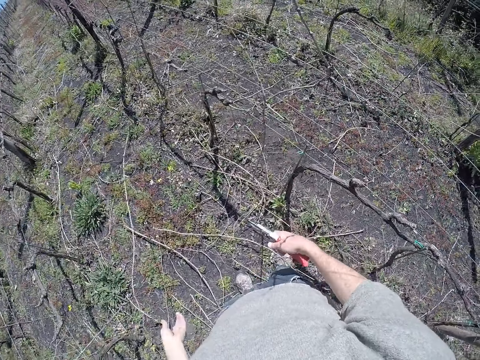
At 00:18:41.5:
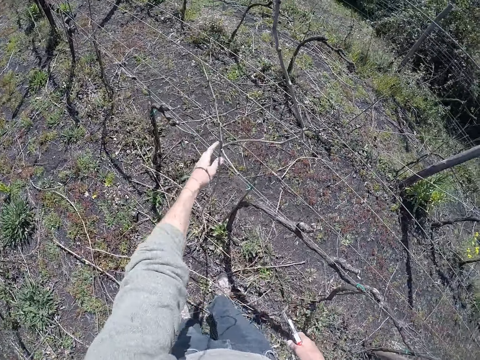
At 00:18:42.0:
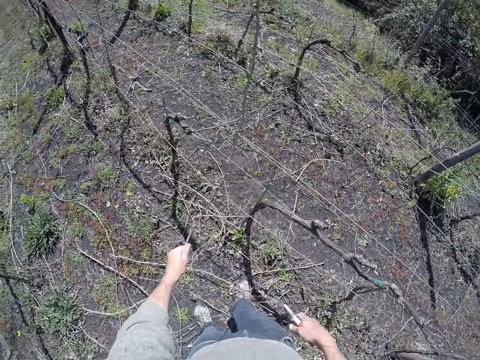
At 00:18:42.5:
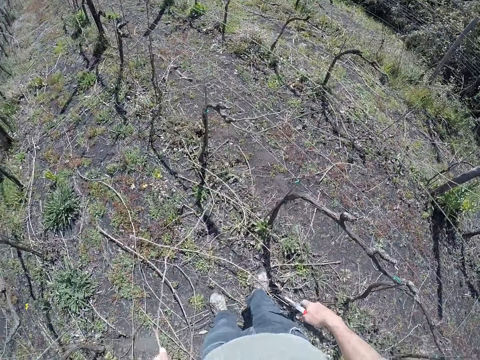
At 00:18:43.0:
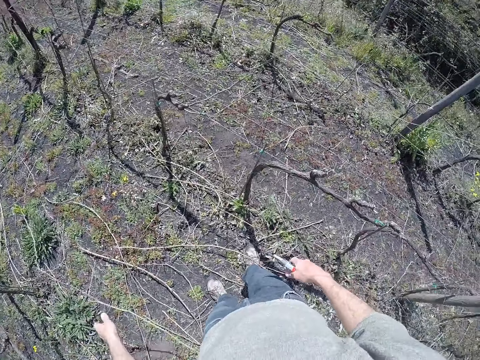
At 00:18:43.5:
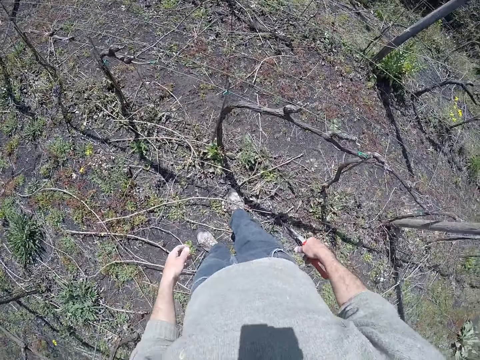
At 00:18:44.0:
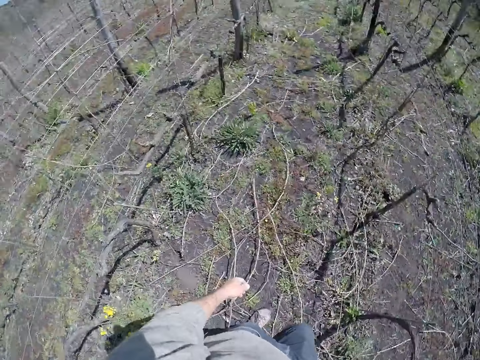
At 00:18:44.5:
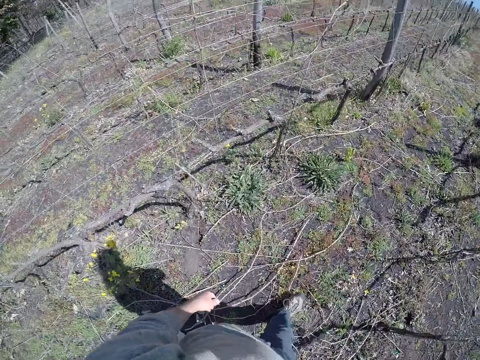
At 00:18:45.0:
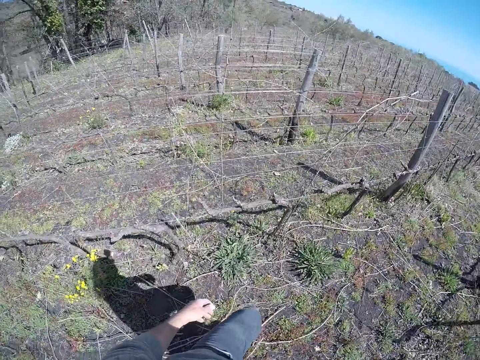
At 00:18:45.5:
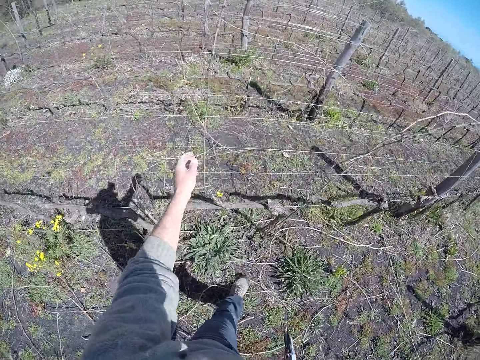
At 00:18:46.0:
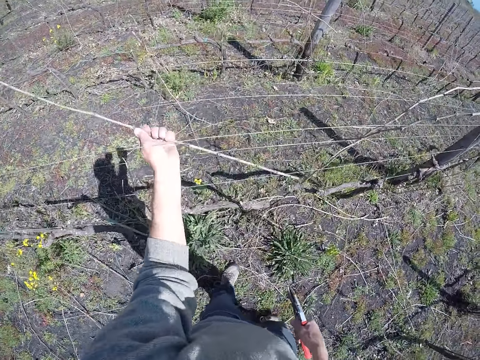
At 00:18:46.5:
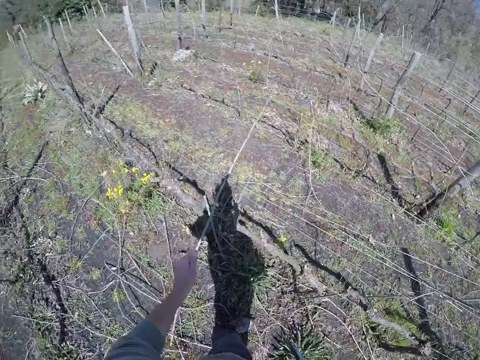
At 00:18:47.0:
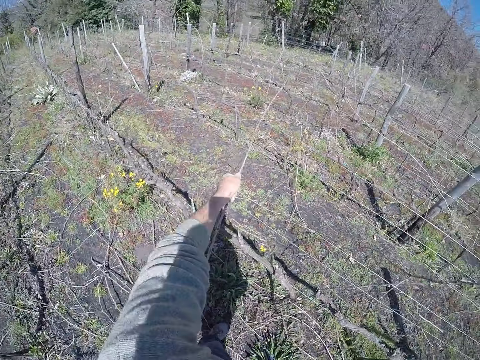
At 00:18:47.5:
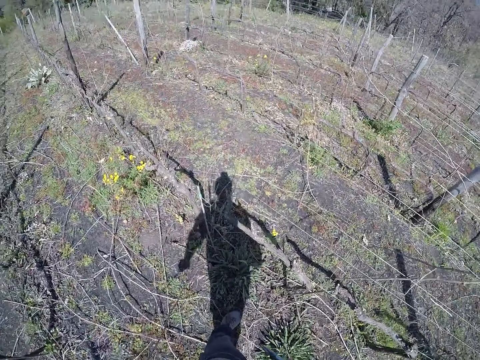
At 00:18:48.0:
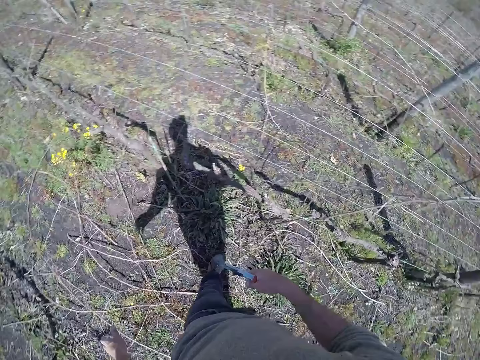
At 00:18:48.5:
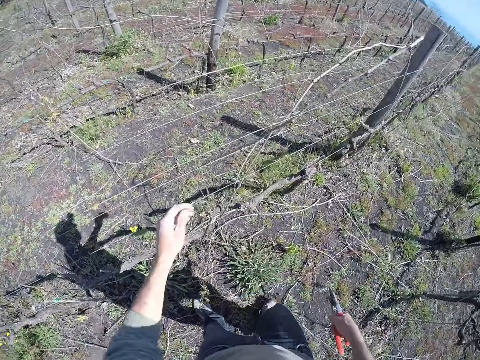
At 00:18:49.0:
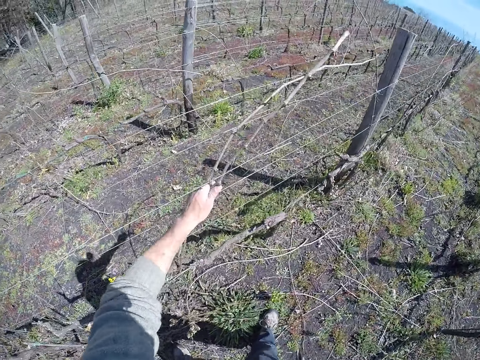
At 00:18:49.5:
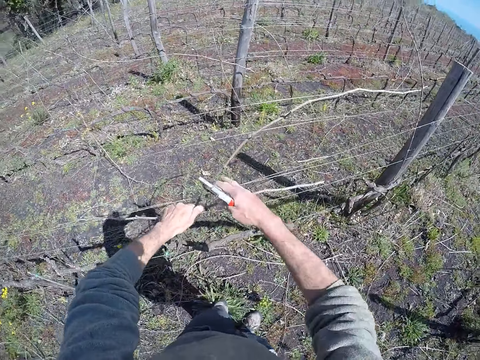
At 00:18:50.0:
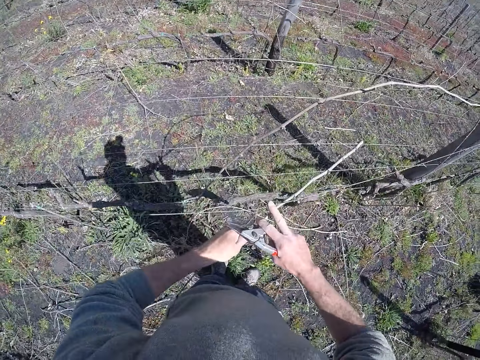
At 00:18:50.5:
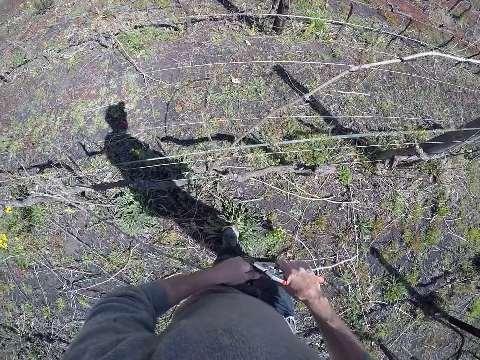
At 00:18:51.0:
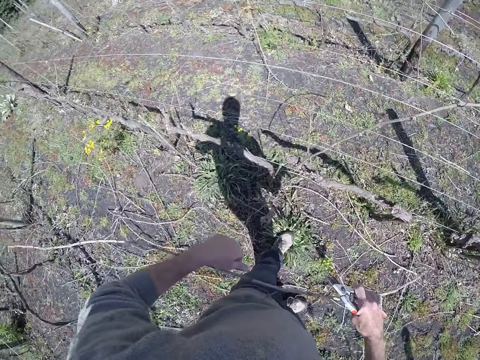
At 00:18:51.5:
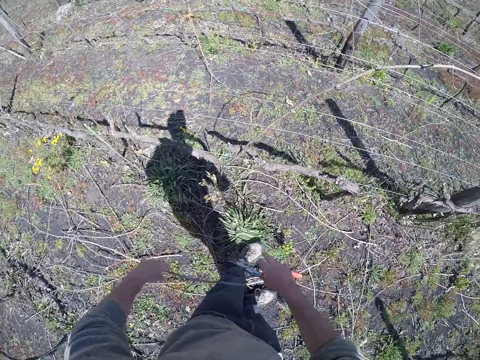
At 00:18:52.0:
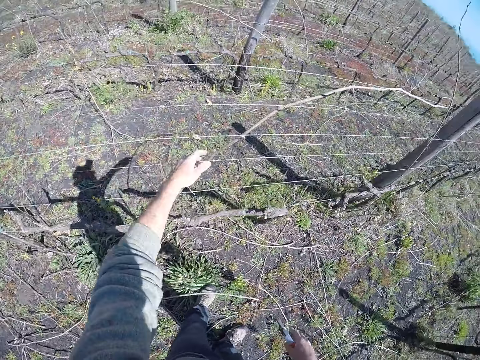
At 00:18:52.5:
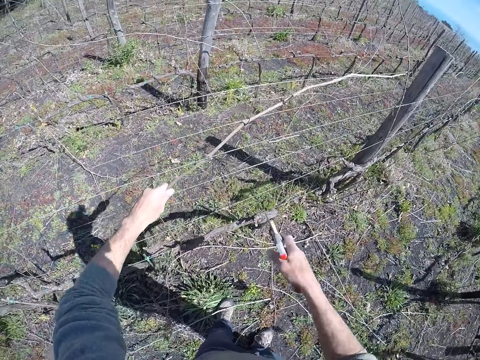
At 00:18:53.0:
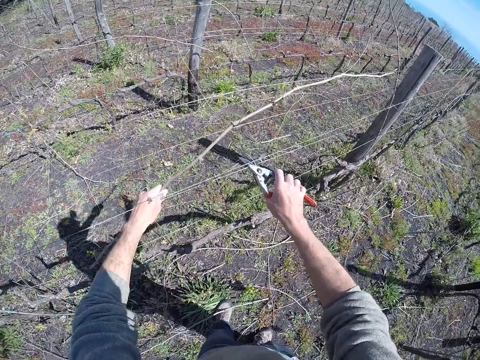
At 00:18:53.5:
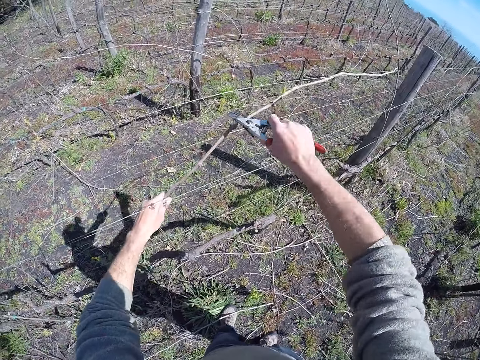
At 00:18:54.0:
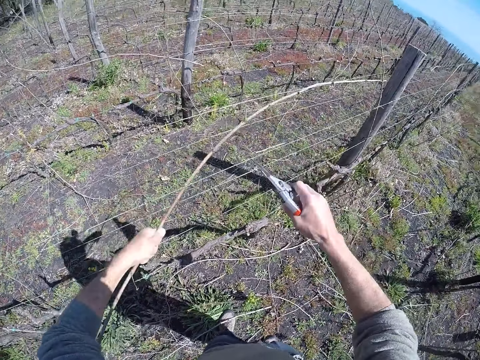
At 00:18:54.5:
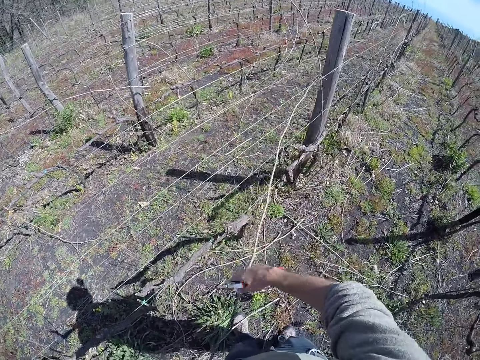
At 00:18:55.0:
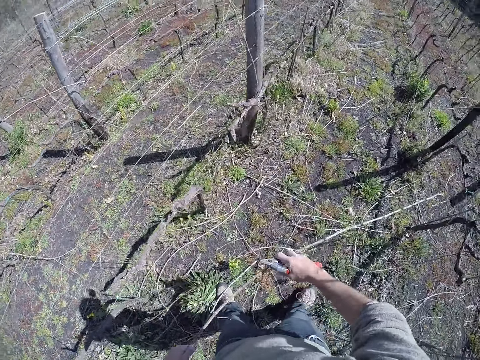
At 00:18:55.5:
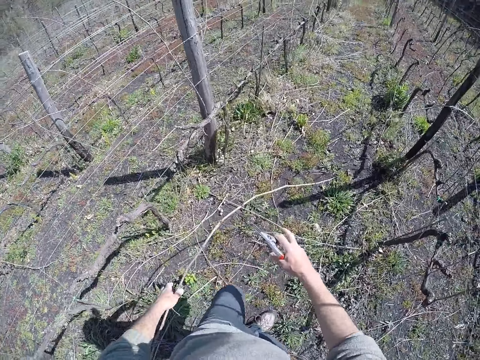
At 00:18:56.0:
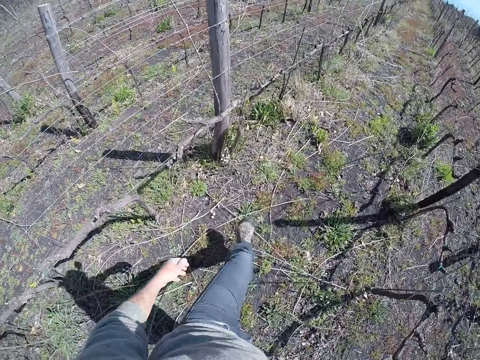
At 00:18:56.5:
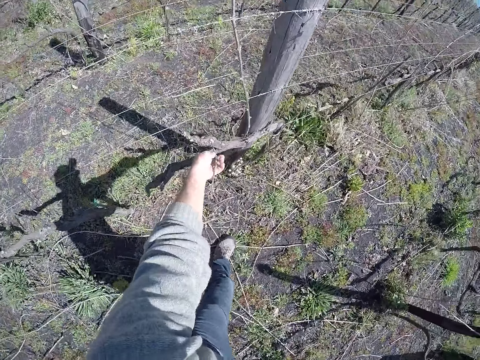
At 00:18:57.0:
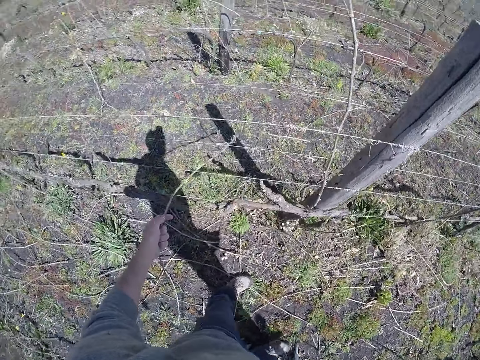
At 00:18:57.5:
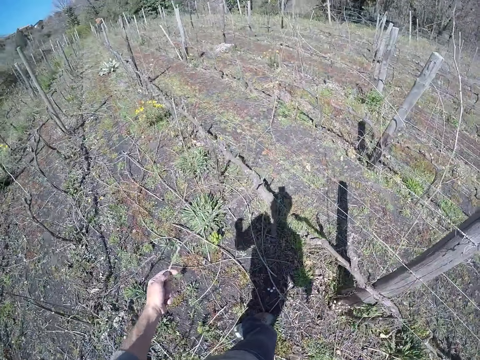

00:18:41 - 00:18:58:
The camera wearer drops the twig on the ground with his left hand. He pulls the twig from the wire with his left hand. He drops the twig on the ground with his left hand. He throws the branch on the ground. He moves around. He pulls the twig from the wire with his left hand. He drops the twig on the ground with his left hand. He pulls the twig from the wire with both hands. He pulls the tree branch. He drops the twig on the ground with both hands. He holds the twig from the wire with the left hand. He throws the branch on the ground. He cuts the branch with the secateurs. He pulls the twig from the wire with his left hand. He holds the twig with both hands. He drops the twig on the ground with both hands. He moves around. He throws the branch on the ground. He pulls the twig from the wire with the left hand.

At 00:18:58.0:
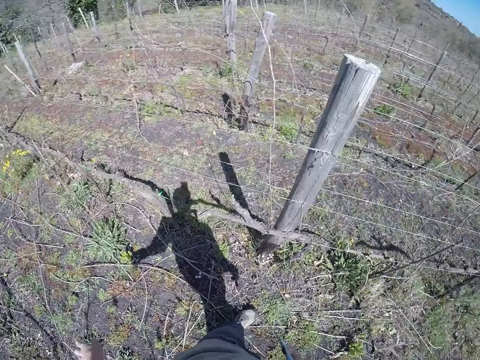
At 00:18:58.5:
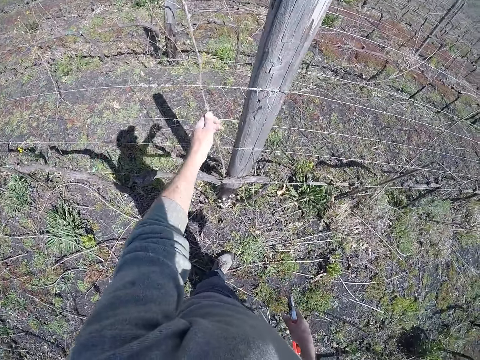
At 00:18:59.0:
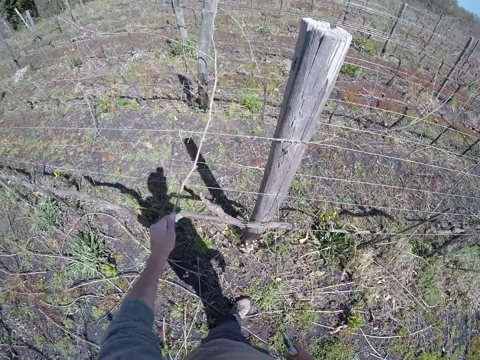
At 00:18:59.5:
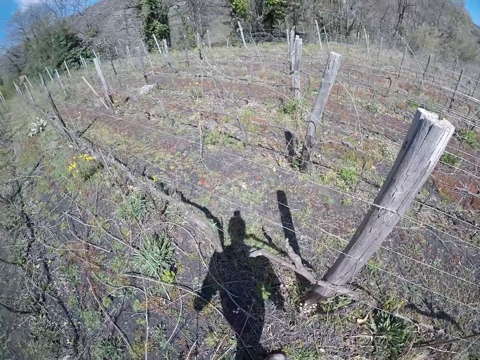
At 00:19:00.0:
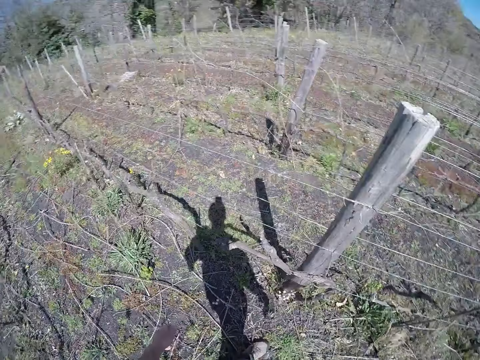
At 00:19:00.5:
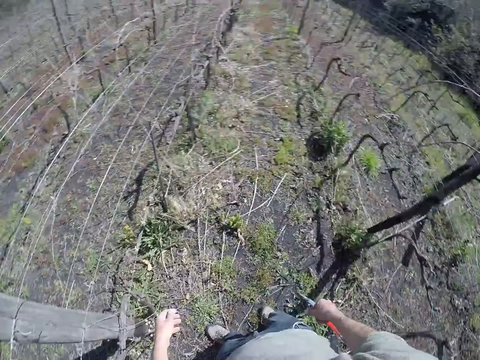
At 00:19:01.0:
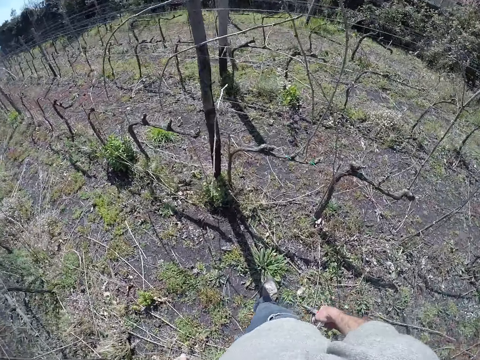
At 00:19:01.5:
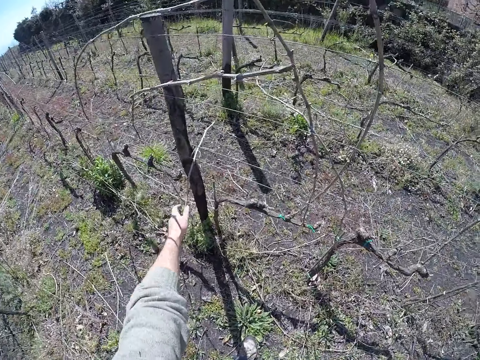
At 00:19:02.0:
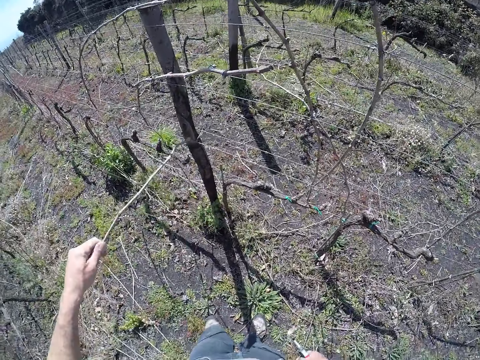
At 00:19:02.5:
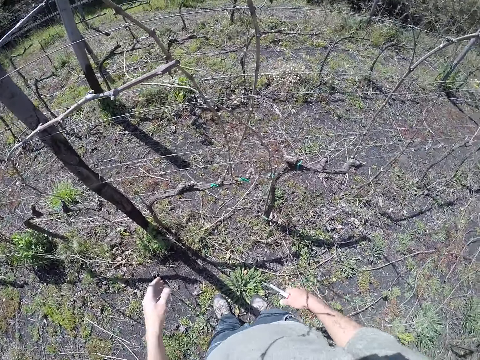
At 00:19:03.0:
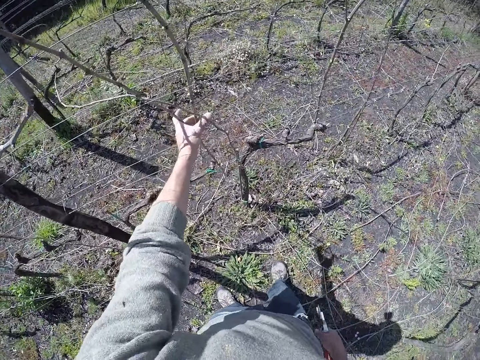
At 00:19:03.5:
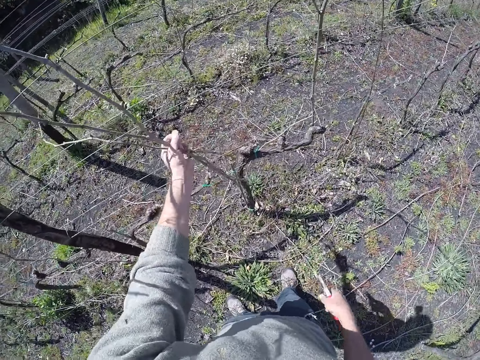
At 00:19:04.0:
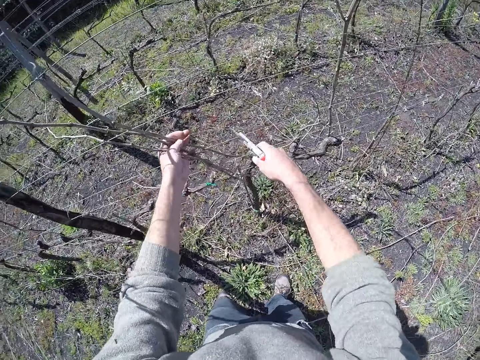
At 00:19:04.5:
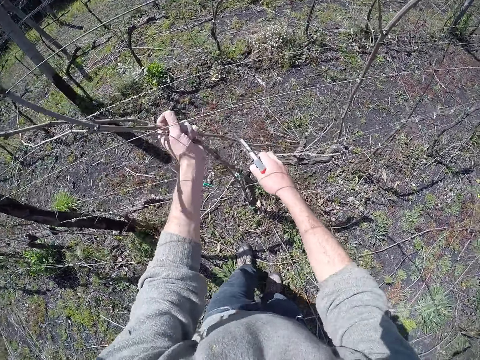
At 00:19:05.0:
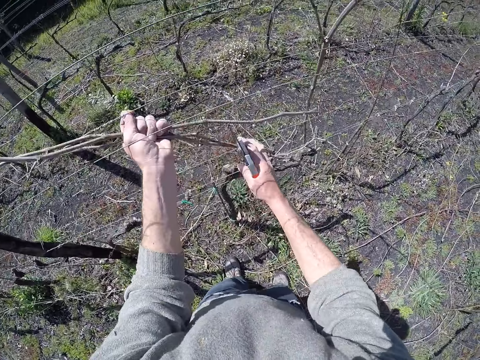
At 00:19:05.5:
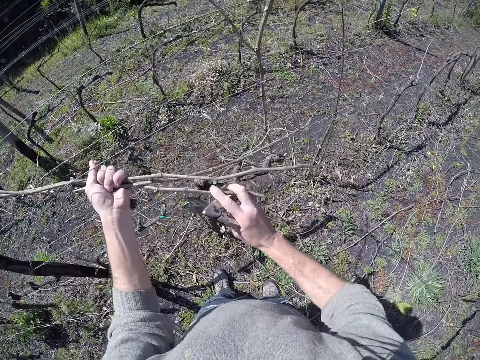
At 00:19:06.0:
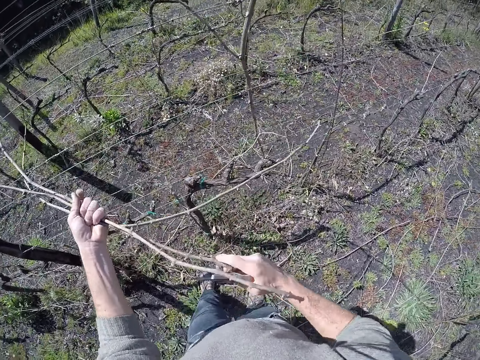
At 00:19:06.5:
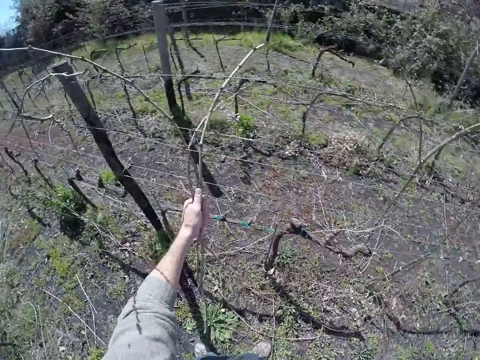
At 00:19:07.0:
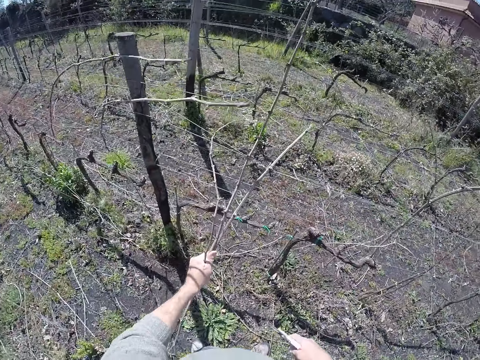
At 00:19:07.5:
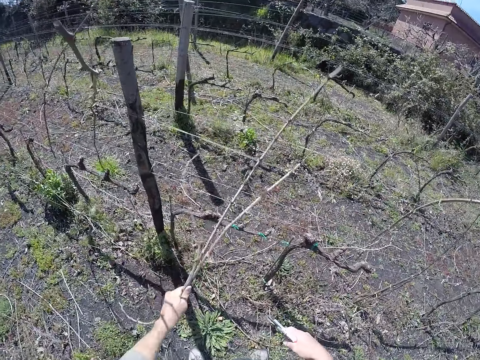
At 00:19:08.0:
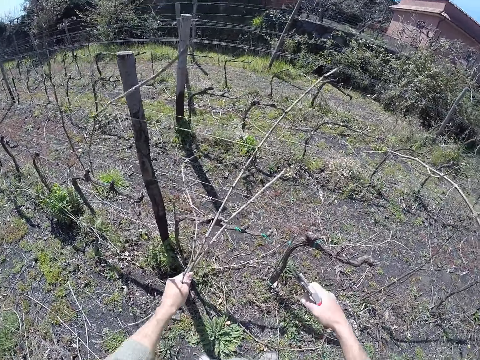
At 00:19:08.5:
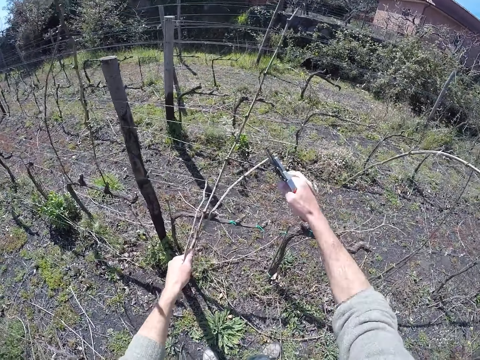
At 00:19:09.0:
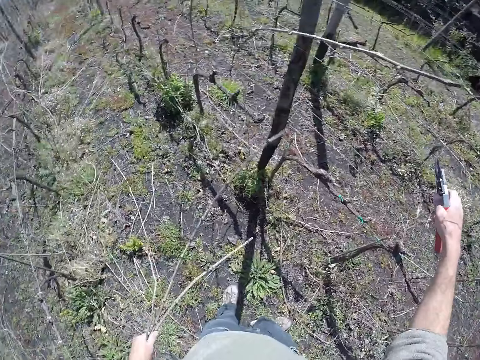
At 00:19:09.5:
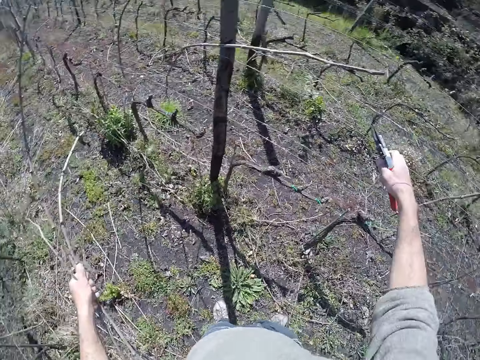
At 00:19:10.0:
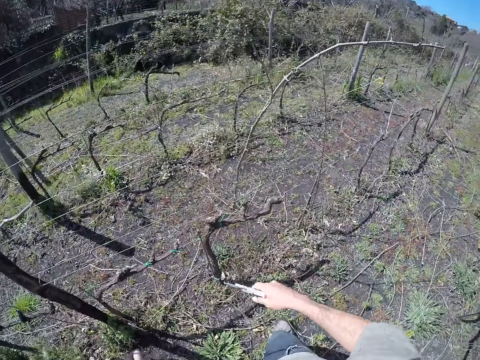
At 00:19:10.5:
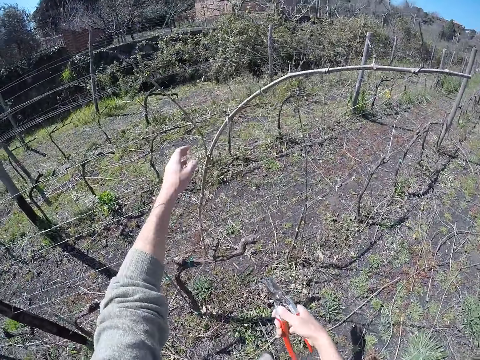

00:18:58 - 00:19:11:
The camera wearer drops the twig on the ground with his left hand. He pulls the twig from the wire with the left hand. He drops the twig on the ground with his left hand. He moves around. He pulls the twig from the wire with the left hand. He drops the twig on the ground with his left hand. He holds the twigs from the wire with the left hand. He pulls the wire with his right hand. He pulls the twigs from the wire with the left hand. He drops the twigs on the ground with his left hand. He throws the branch on the ground.
